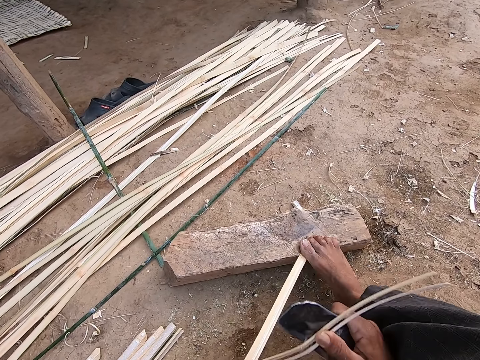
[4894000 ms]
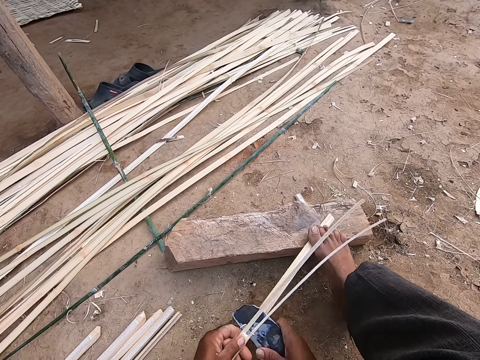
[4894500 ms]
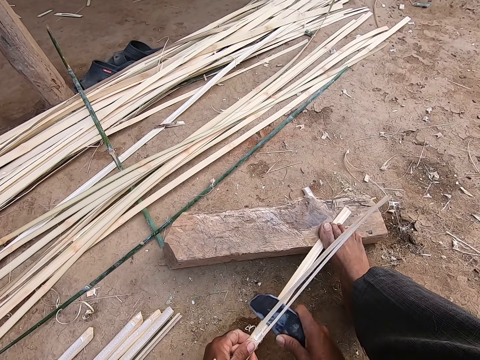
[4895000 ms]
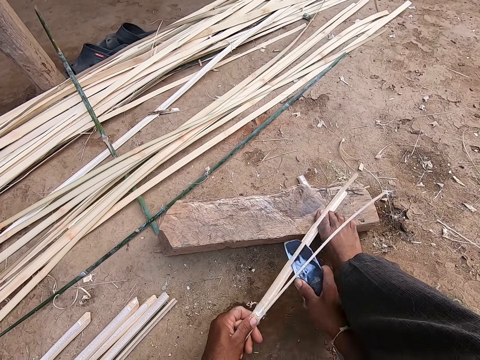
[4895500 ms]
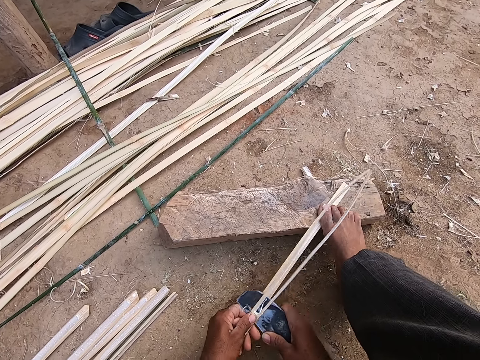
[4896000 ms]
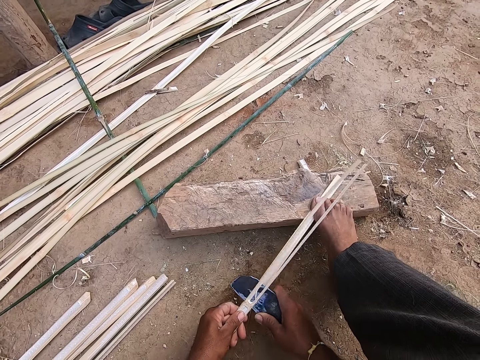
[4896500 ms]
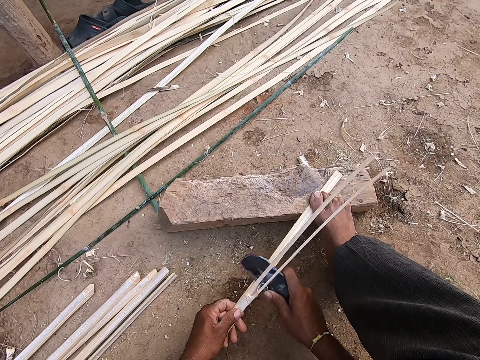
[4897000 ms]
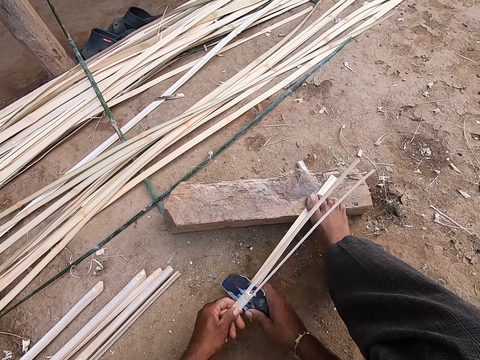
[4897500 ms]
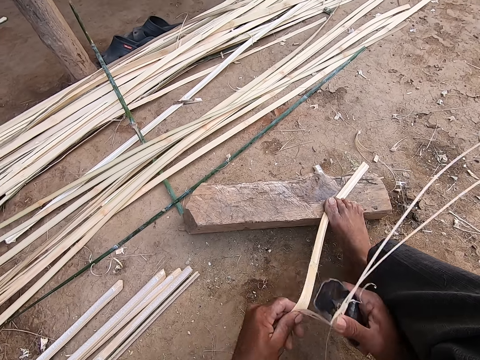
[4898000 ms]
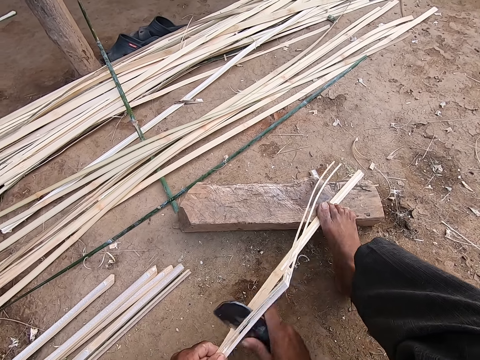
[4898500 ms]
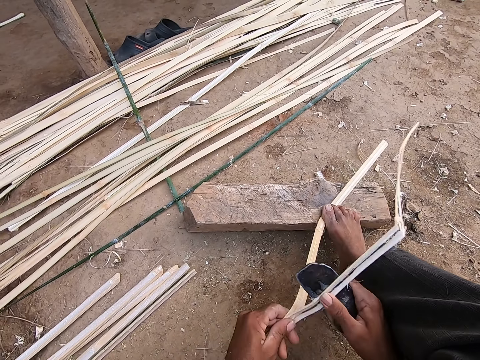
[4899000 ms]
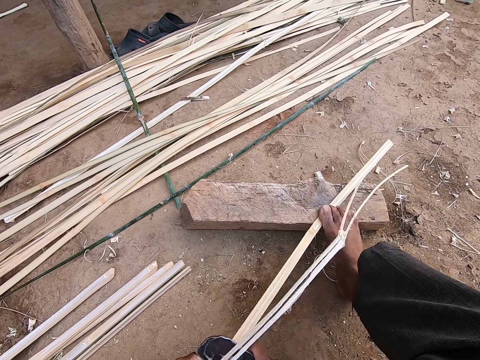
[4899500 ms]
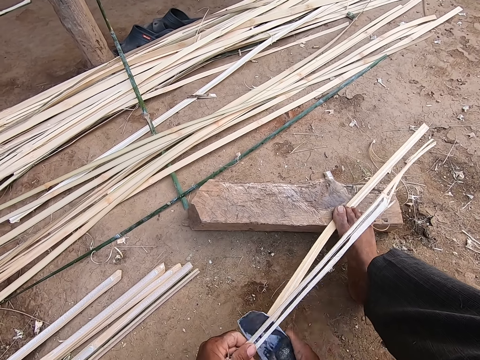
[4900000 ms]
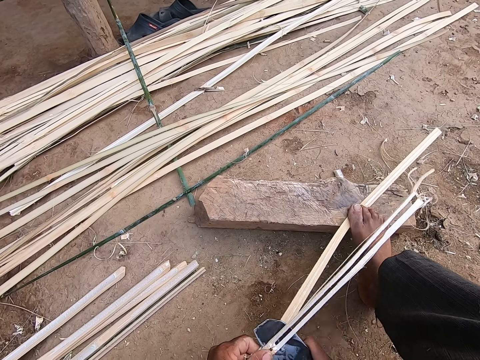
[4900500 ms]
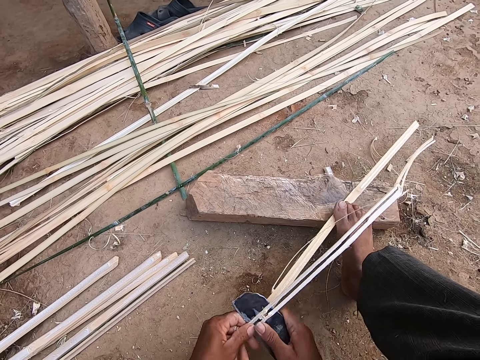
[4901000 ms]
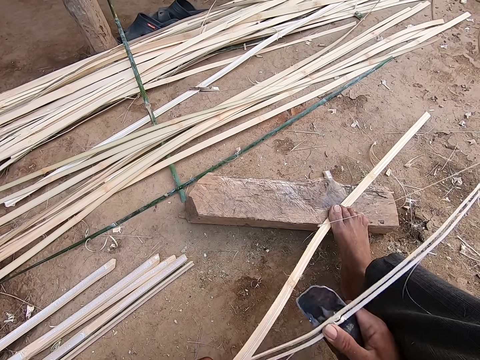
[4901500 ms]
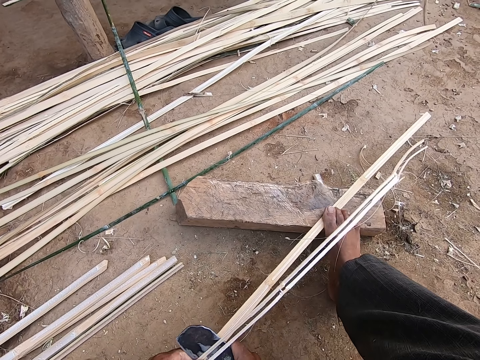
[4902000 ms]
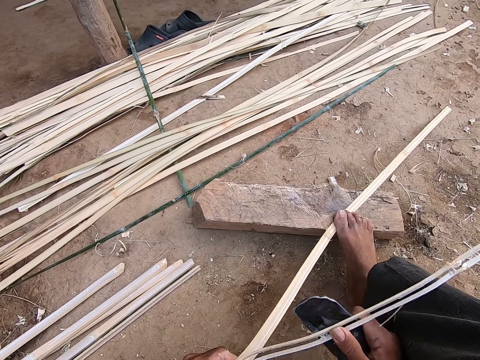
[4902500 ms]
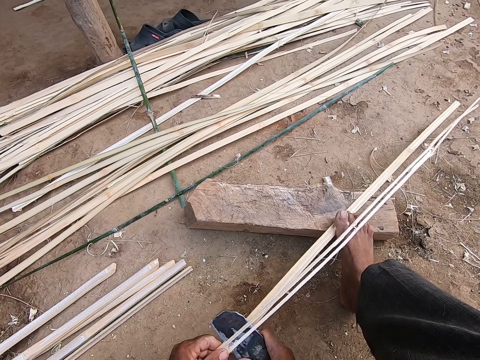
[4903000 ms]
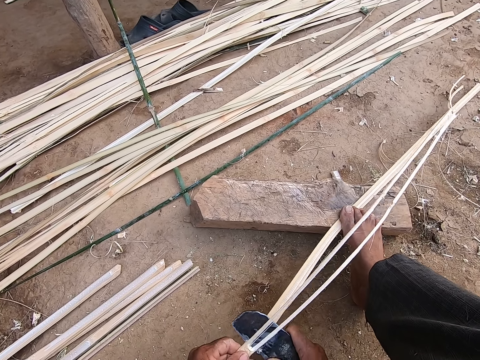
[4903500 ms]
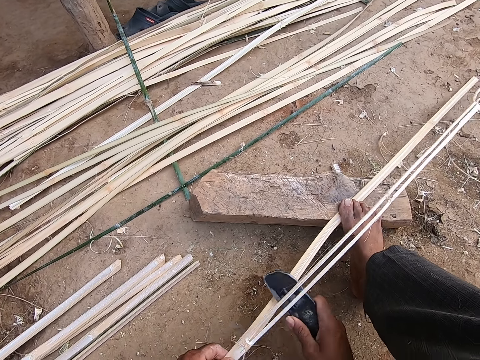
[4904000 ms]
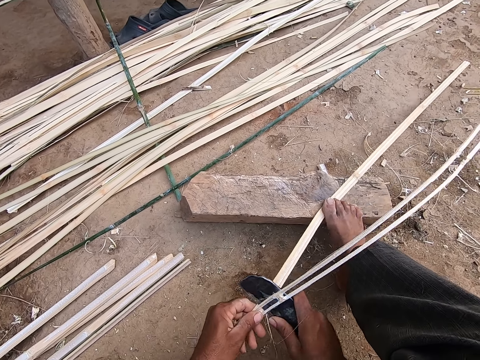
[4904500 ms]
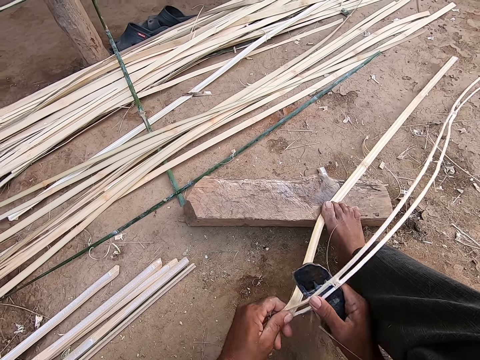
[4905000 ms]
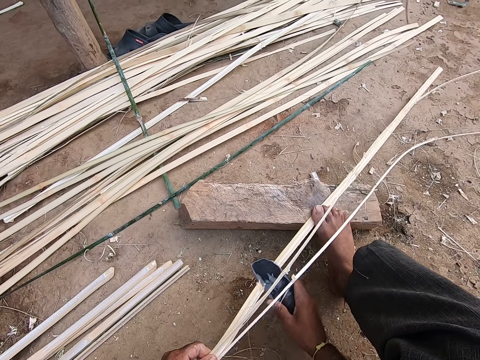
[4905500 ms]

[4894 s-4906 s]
The camera wearer cuts the wooden plank in his left hand with the kukri in his right hand. A man talks to the camera wearer. The camera wearer splits the wooden plank in his left hand with the kukri in his right hand. He talks to the man. He cuts the wooden plank in his left hand with the kukri in his right hand. He splits the wooden plank in his left hand with the kukri in his right hand.

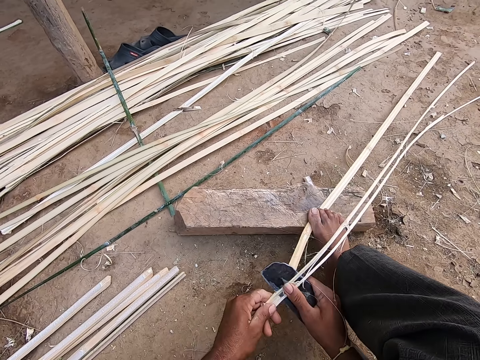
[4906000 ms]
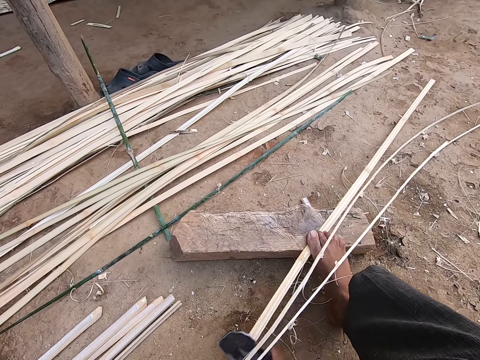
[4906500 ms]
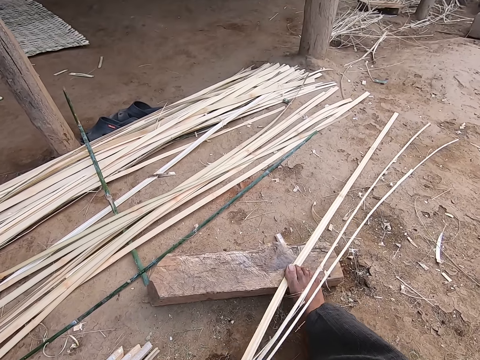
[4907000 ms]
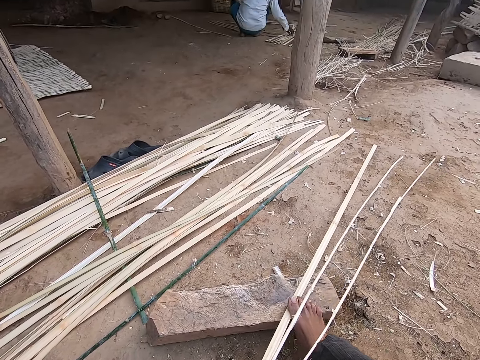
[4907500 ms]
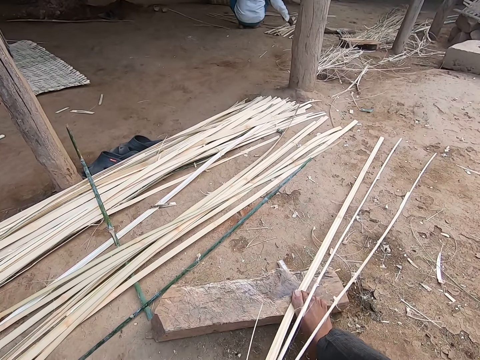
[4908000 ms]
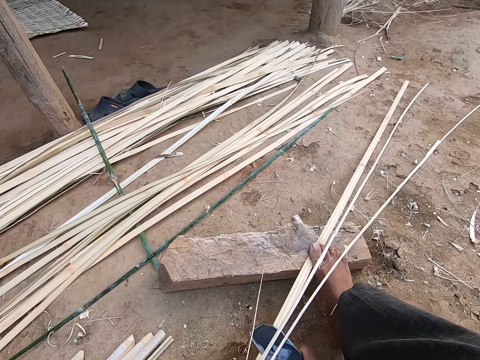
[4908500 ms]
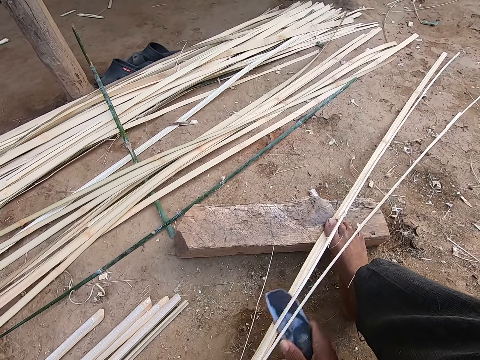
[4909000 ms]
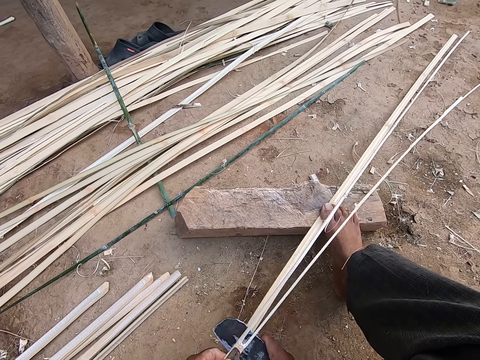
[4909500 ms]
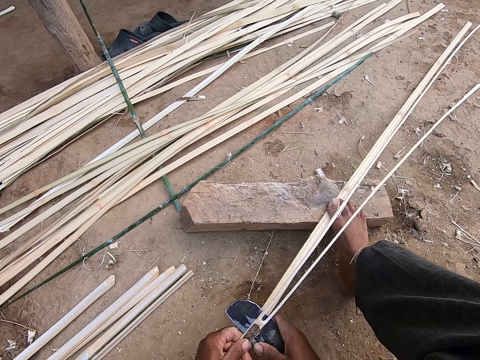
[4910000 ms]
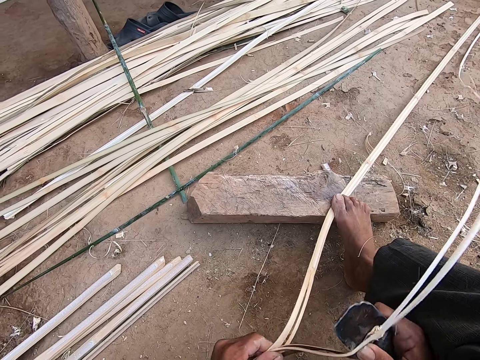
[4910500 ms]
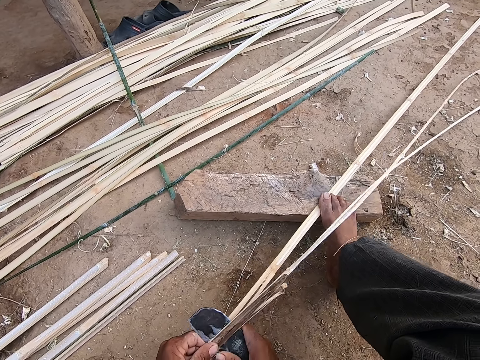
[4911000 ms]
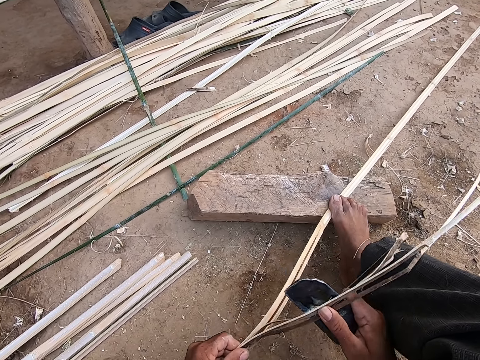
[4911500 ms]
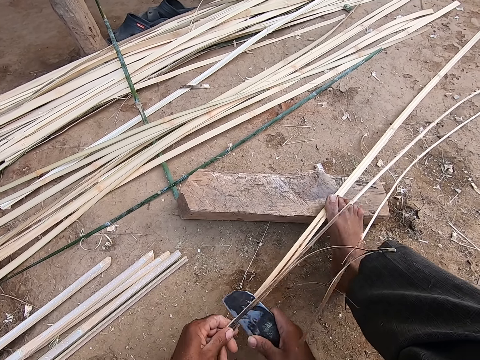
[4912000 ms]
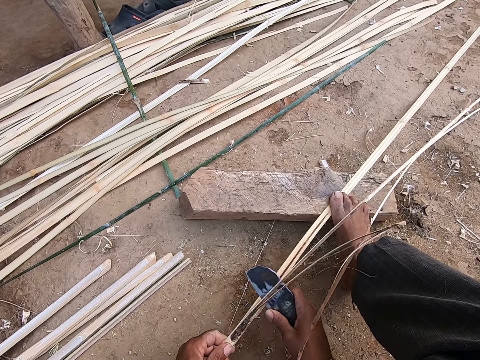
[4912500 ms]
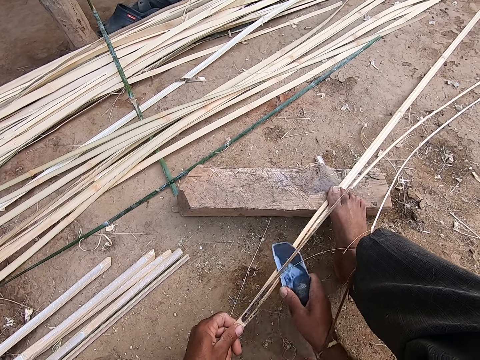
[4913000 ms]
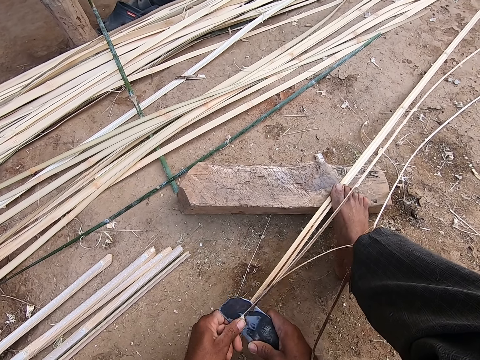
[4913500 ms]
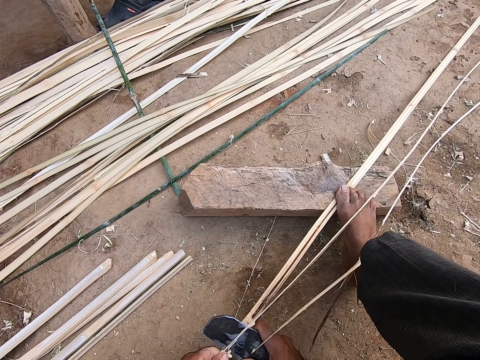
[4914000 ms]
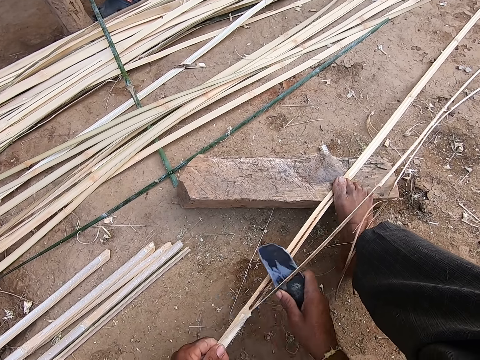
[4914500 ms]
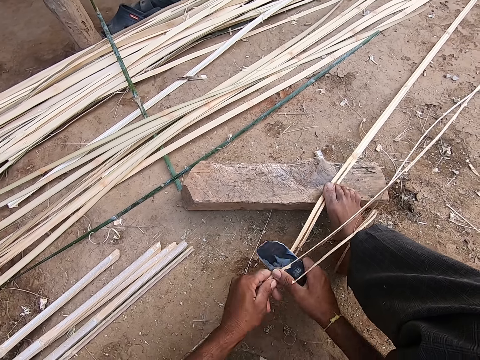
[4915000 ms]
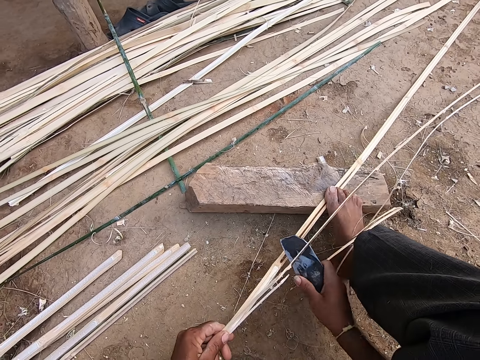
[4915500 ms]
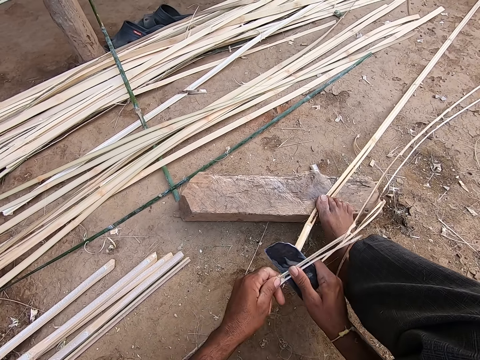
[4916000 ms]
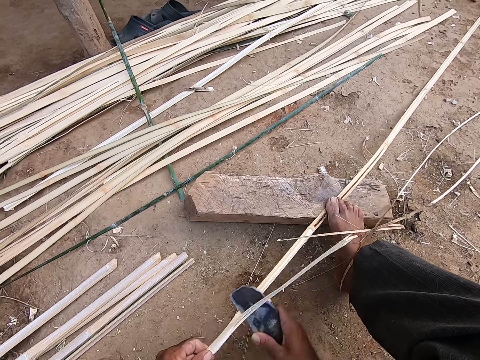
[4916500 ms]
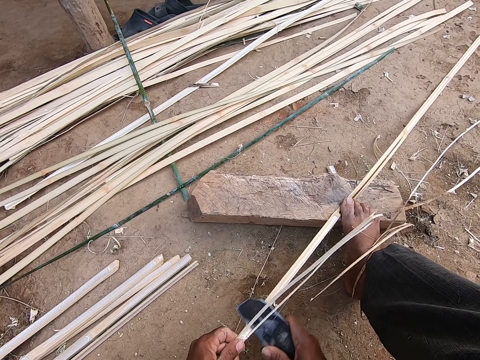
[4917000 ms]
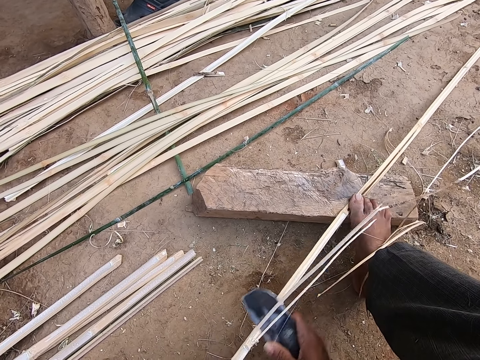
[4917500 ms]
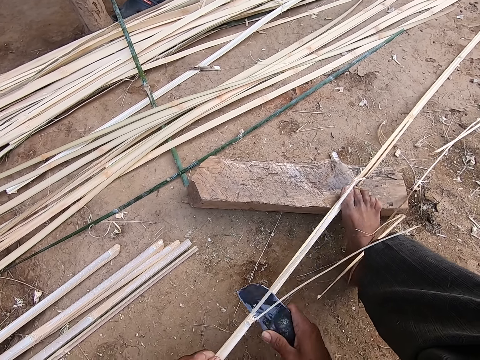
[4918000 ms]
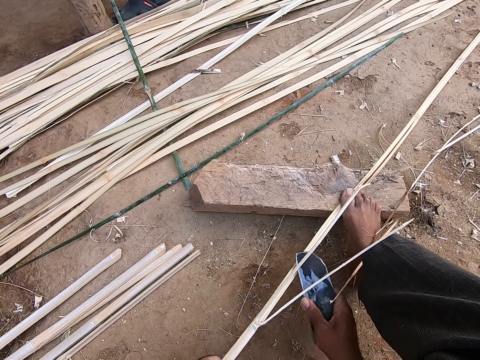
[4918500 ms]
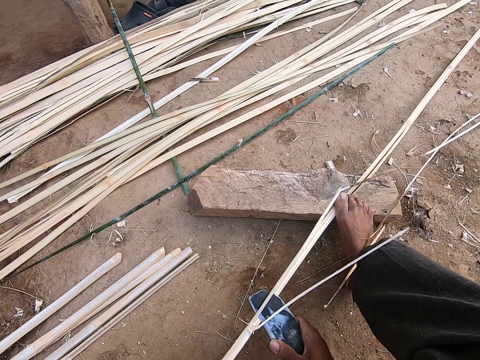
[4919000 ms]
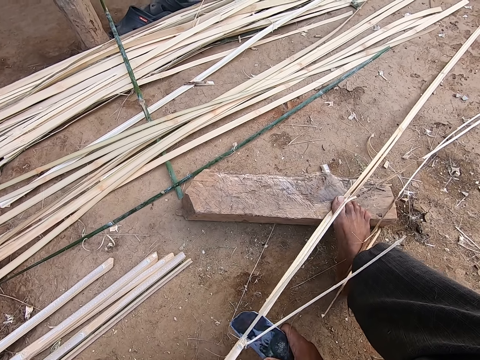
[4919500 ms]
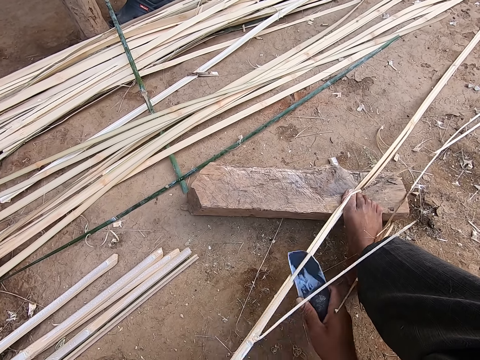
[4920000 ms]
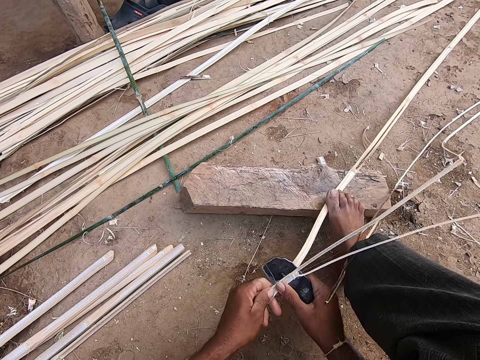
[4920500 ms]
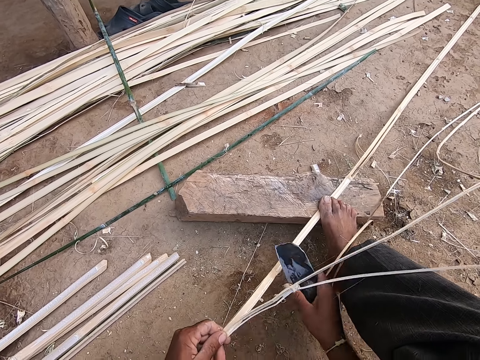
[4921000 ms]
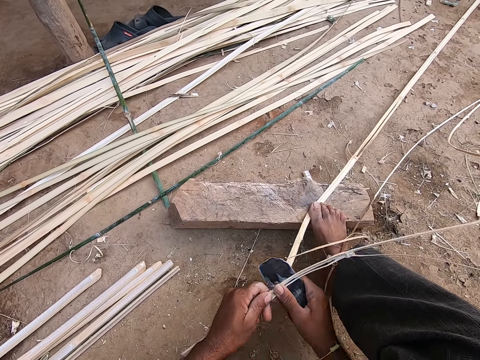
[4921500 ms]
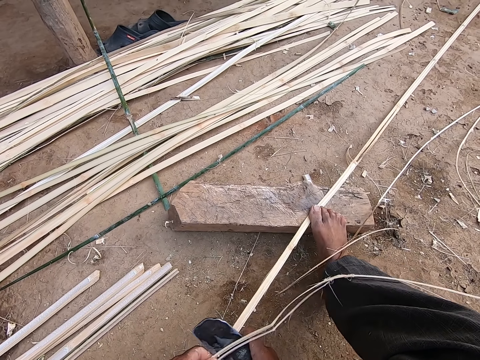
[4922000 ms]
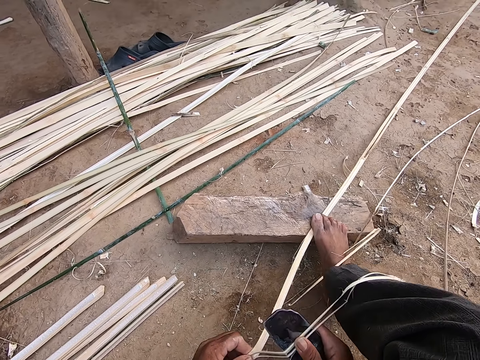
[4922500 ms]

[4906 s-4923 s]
A man talks to the camera wearer. The camera wearer cuts the wooden plank in his left hand with the kukri in his right hand. He makes a sound. He splits the wooden plank in his left hand with the kukri in his right hand. The man talks to the camera wearer. The camera wearer hits the wooden plank in his left hand with the kukri in his right hand. He splits the wooden plank in his left hand with the kukri in his right hand. He talks to the man. He hits the wooden plank in his left hand with the kukri in his right hand. He splits the wooden plank in his left hand with the kukri in his right hand.
